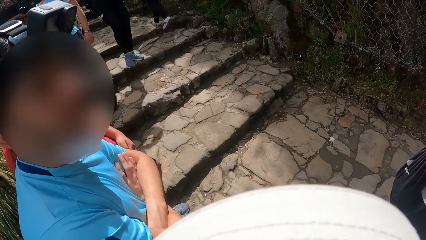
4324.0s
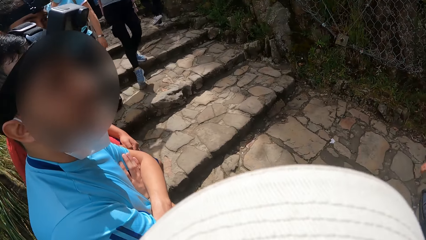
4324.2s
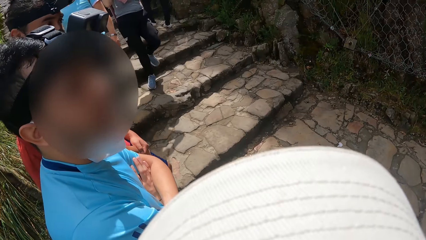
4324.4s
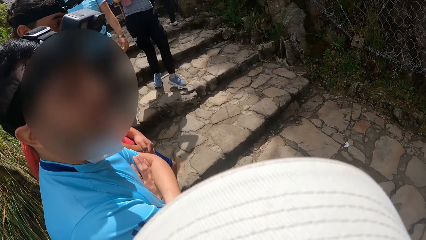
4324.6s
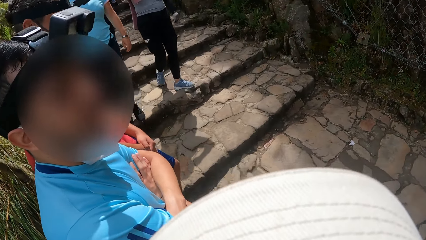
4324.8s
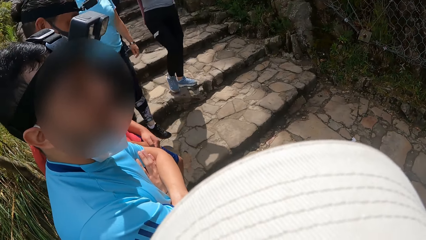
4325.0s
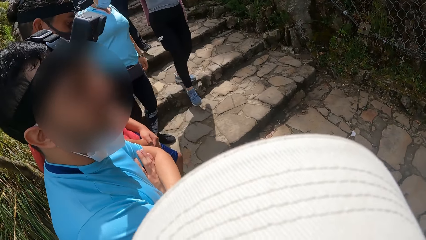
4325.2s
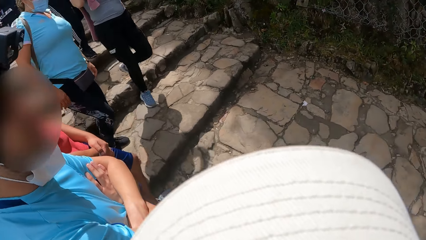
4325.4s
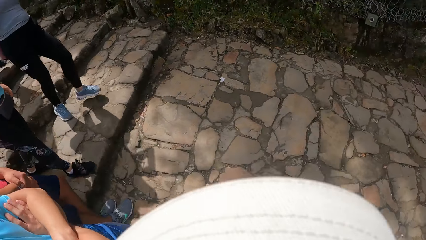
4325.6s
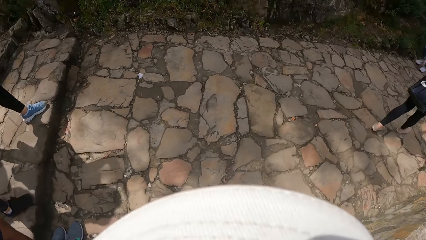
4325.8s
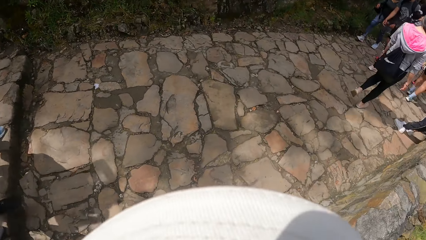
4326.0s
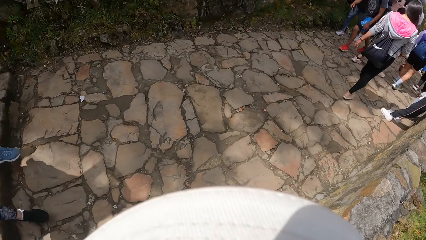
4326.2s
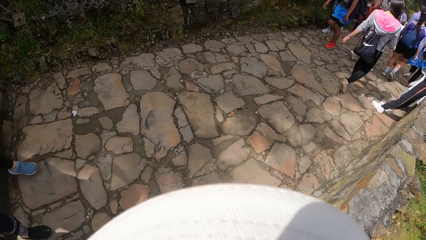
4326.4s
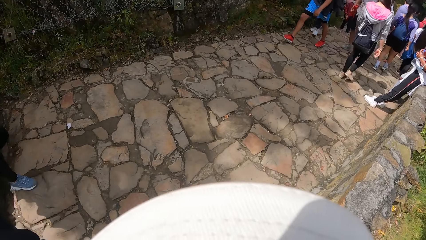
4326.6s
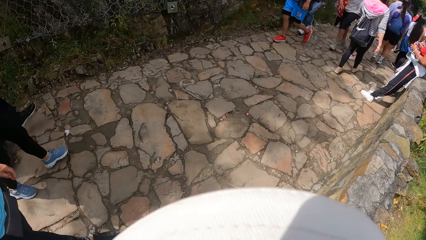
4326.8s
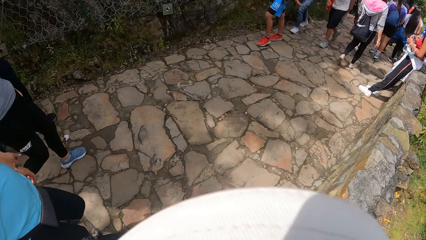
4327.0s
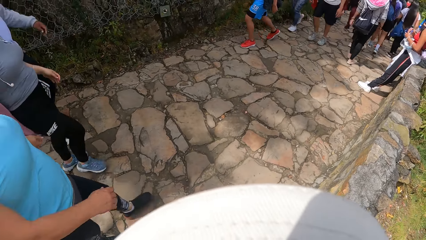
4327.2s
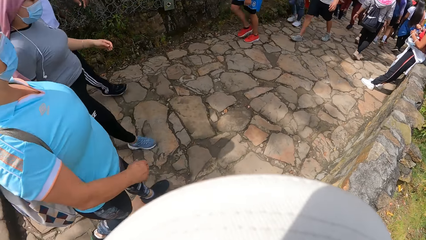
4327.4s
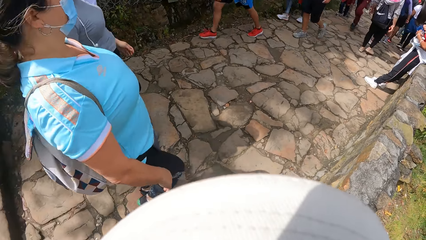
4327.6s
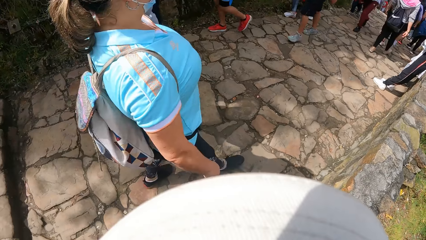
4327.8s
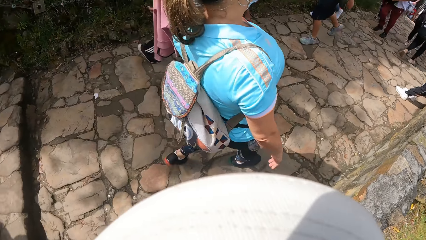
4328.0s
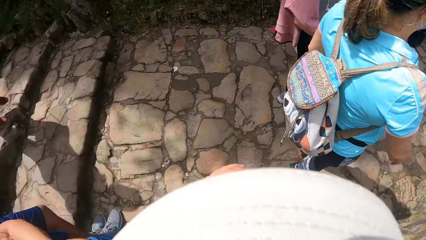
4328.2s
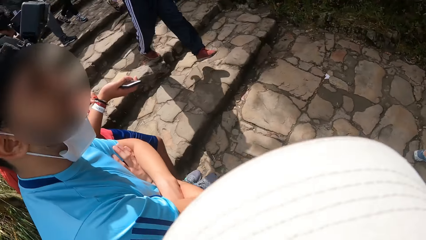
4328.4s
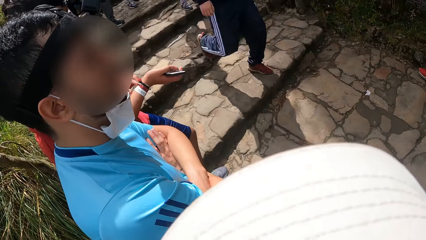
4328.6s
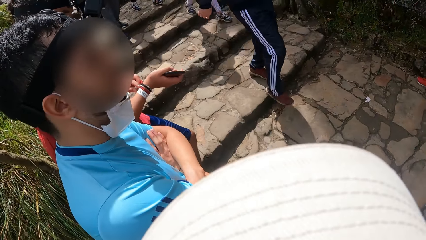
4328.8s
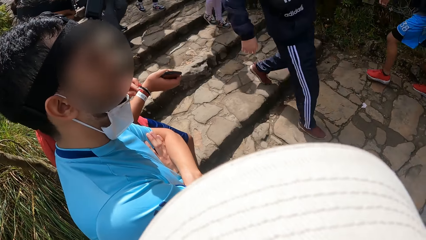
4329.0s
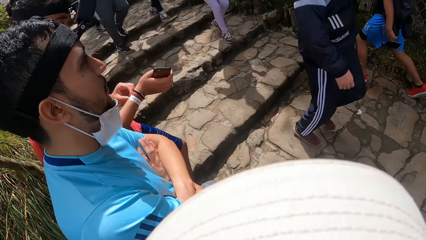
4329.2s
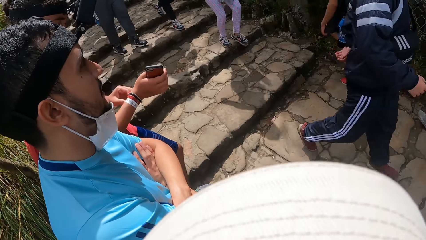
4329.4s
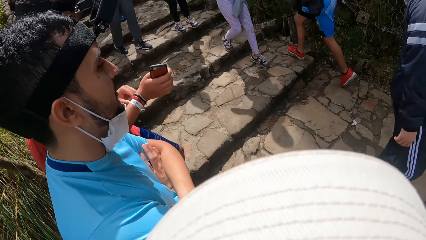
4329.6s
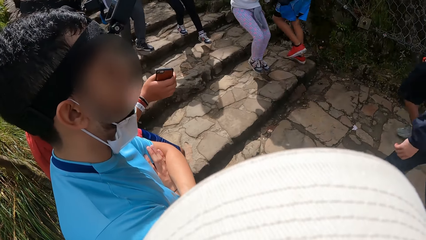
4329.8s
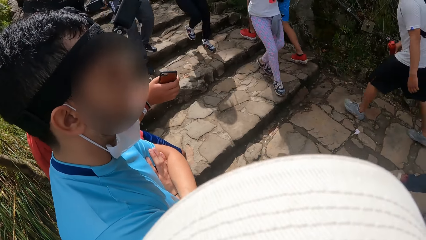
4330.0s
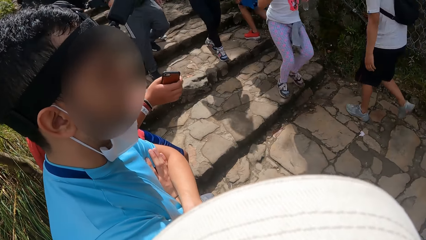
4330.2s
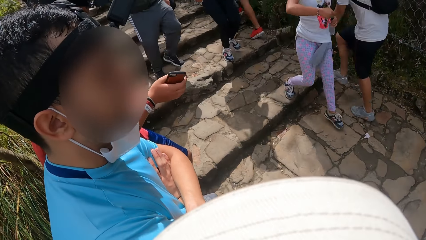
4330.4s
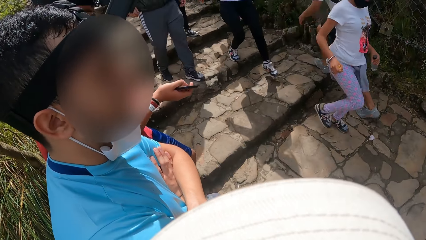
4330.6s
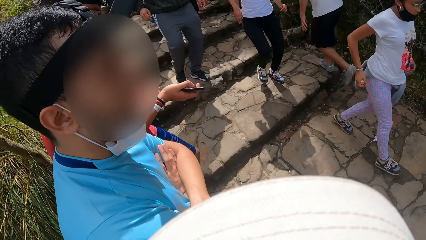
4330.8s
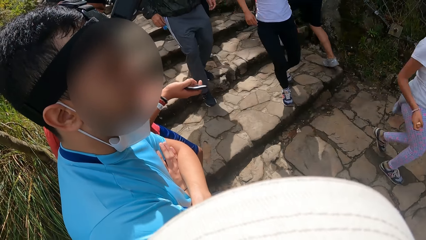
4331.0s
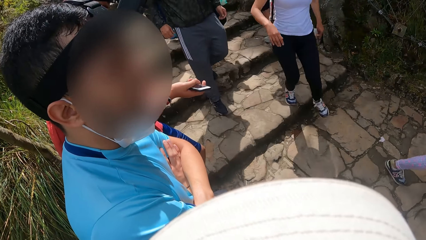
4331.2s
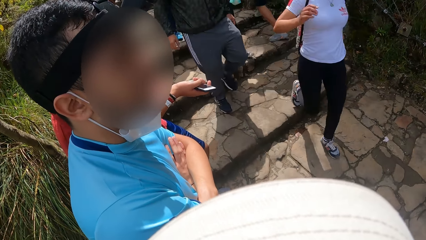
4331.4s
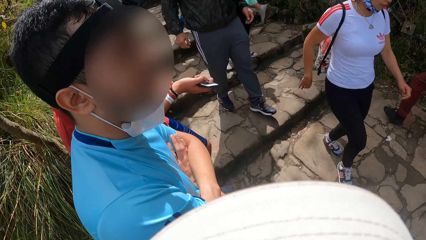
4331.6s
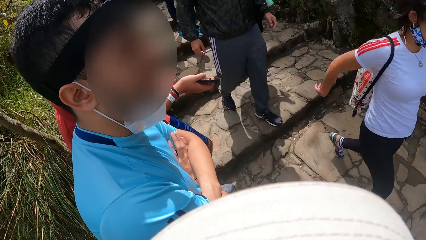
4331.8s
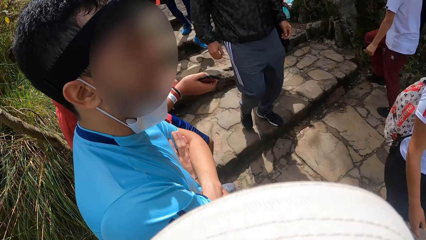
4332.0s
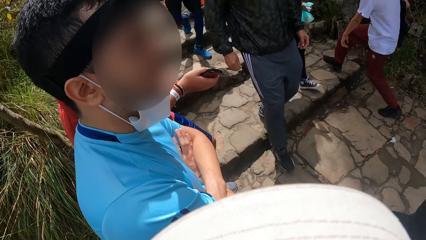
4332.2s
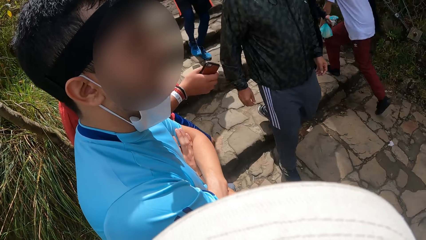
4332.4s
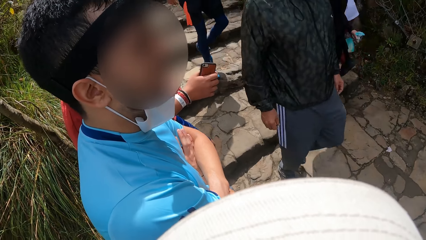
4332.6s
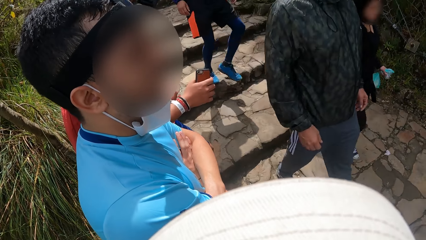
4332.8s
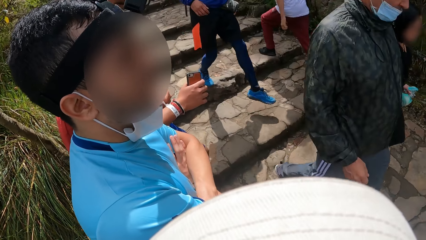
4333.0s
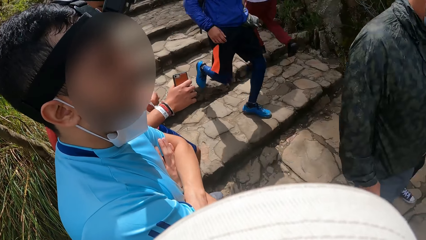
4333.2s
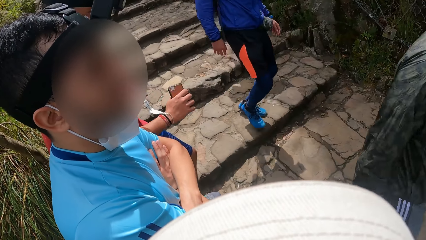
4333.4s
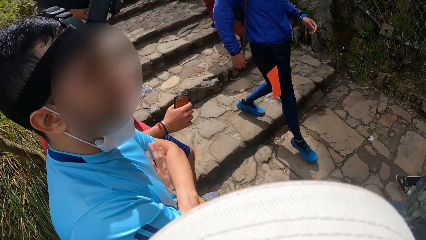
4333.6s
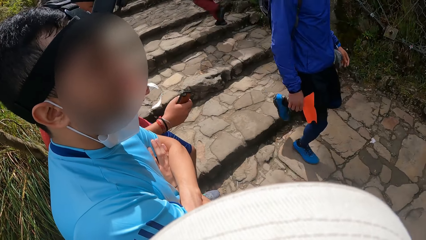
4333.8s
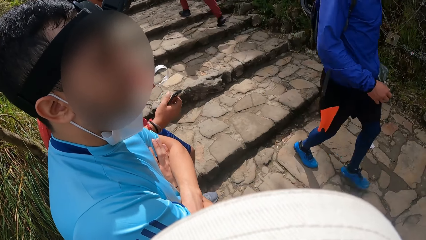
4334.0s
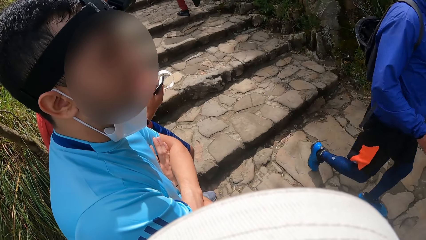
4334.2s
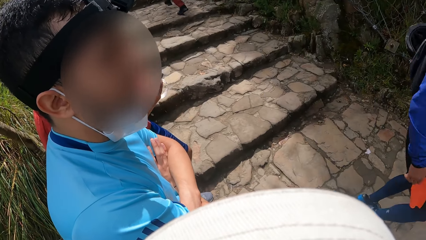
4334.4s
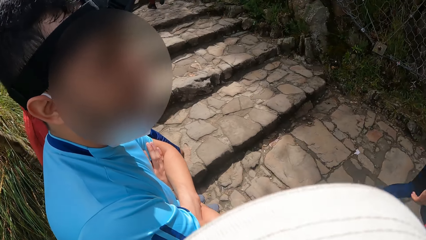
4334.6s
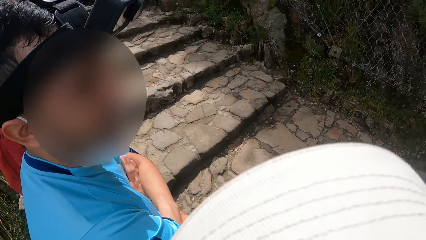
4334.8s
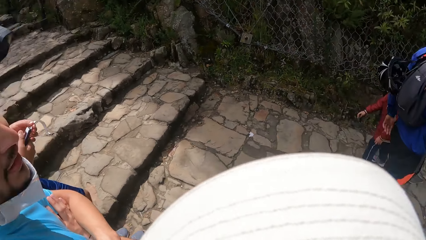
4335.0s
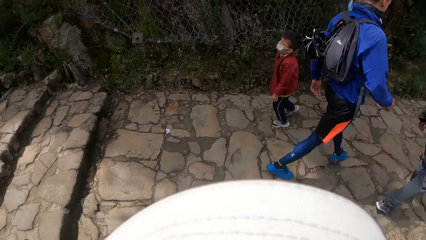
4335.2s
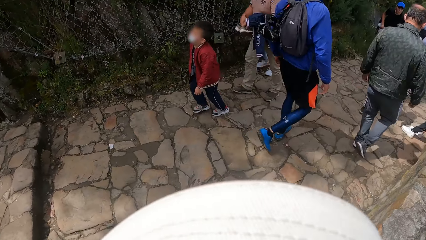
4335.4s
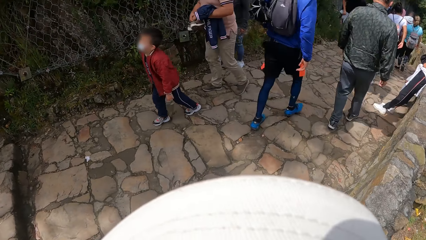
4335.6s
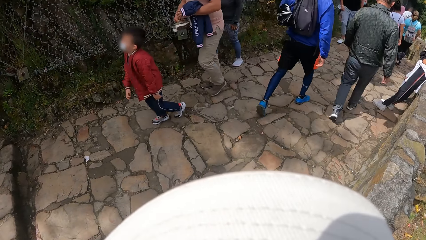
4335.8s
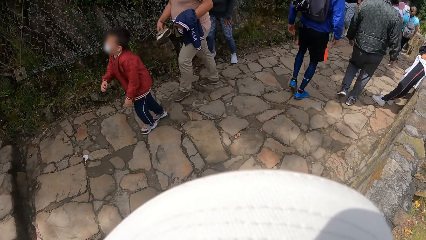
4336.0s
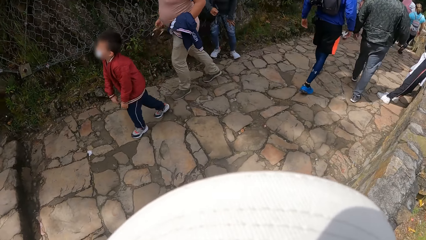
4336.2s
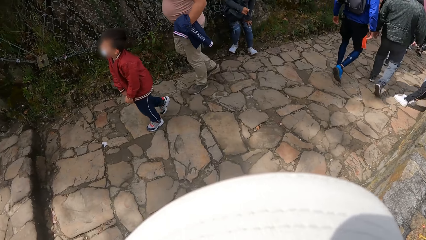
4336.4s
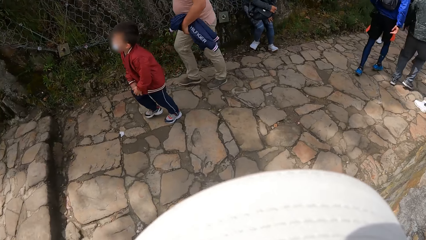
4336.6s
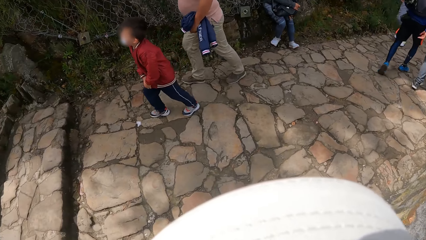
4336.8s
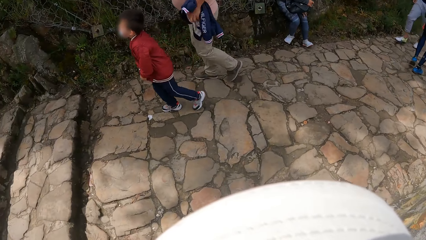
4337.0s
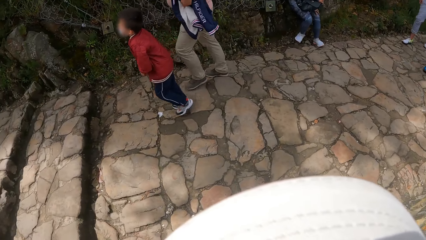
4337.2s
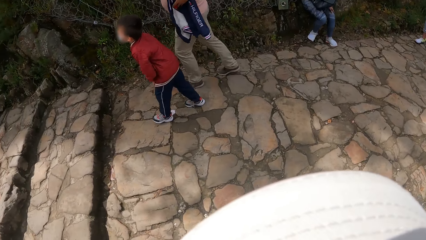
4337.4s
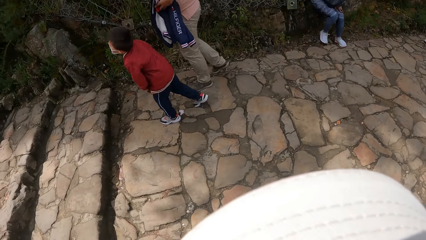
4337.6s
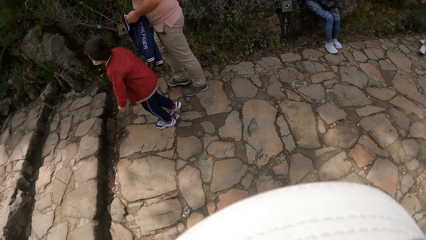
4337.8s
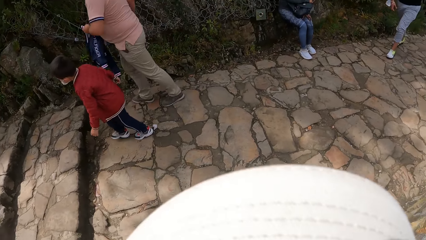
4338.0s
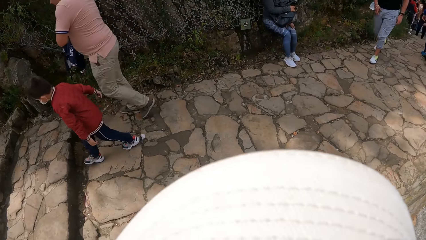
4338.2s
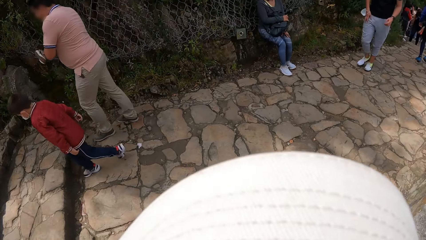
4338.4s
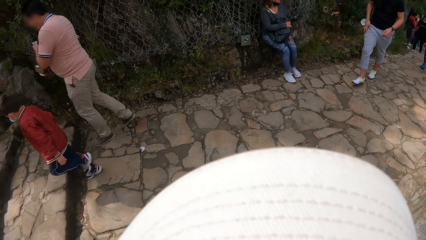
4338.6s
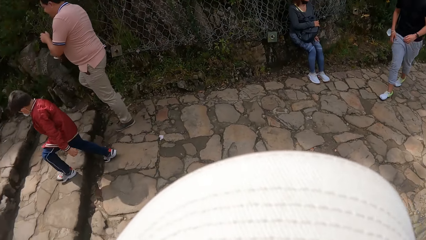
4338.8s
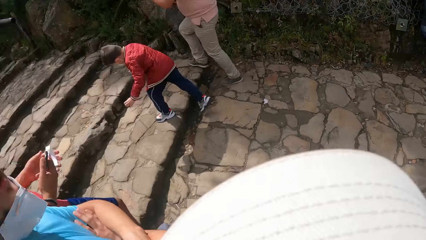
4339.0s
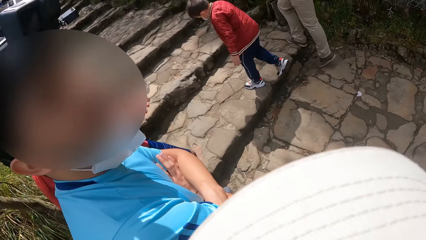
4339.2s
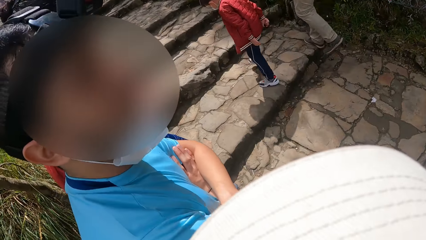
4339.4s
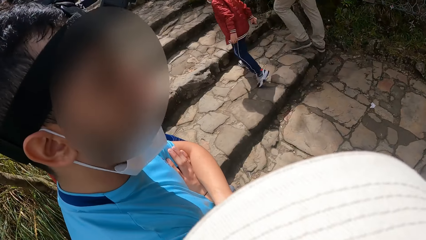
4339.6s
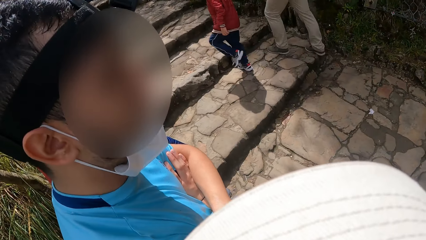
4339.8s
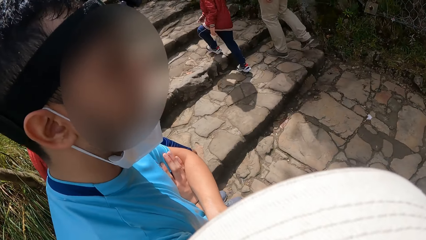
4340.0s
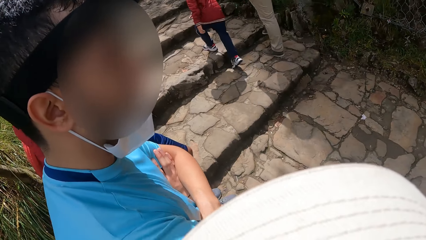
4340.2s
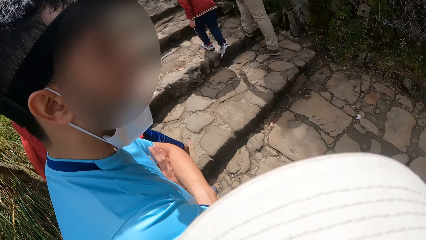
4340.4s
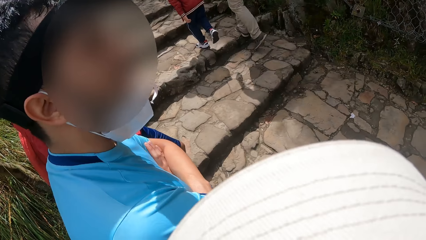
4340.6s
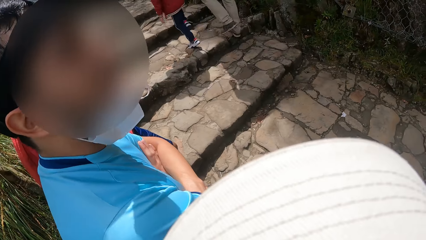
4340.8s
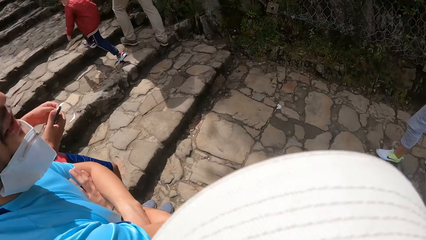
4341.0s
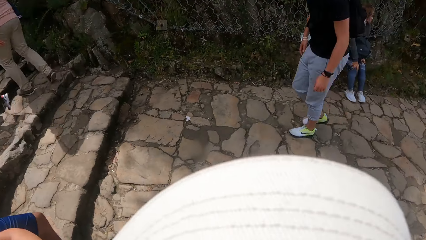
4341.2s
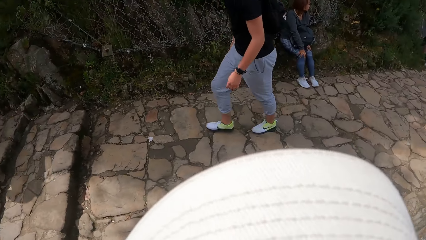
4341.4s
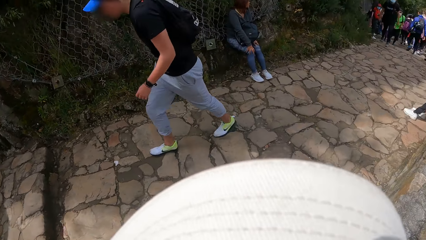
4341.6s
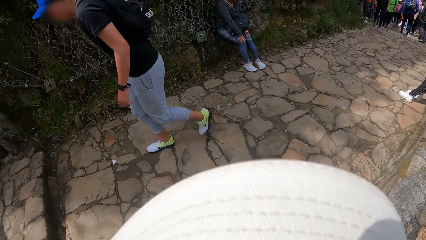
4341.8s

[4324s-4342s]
The camera wearer looks around the place. A man adjusts a bracelet on his right wrist with his left hand. The camera wearer converses with the man. The man removes the bracelet from his right wrist with his left hand. The man places his right hand on the bracelet in his left hand.
